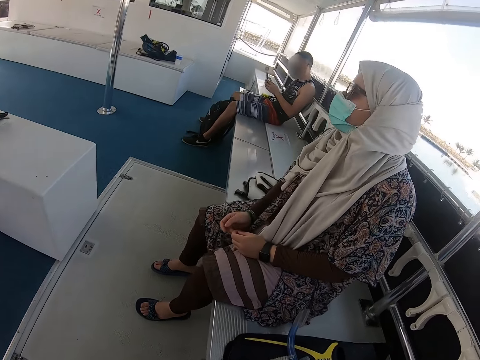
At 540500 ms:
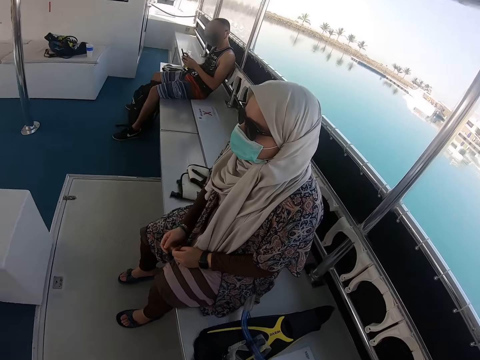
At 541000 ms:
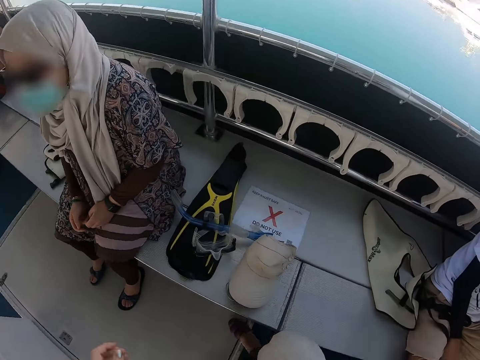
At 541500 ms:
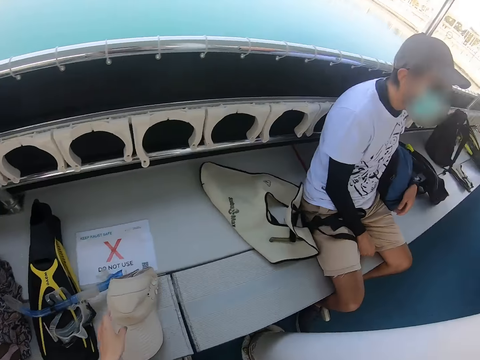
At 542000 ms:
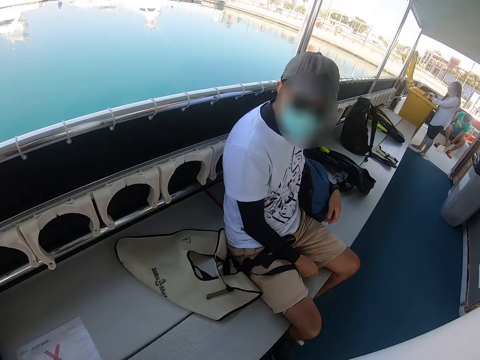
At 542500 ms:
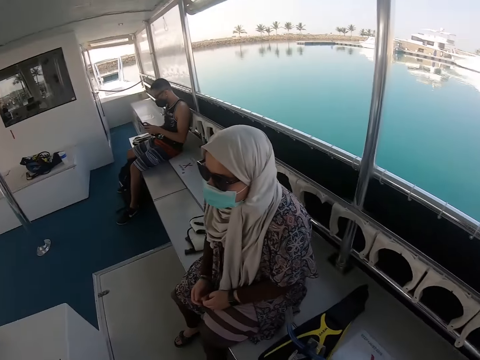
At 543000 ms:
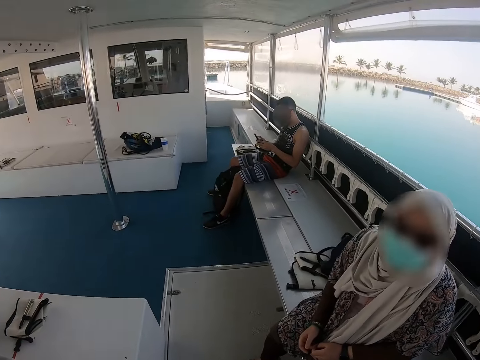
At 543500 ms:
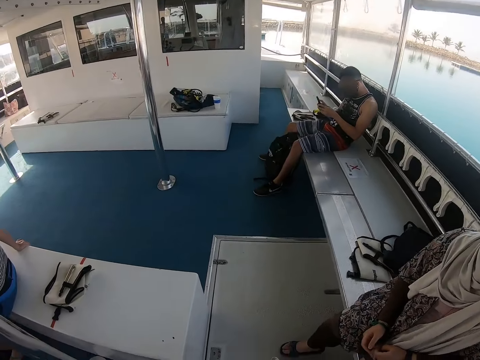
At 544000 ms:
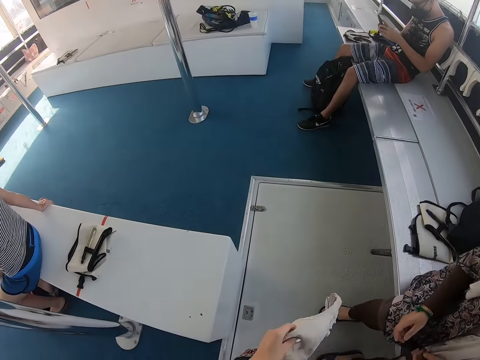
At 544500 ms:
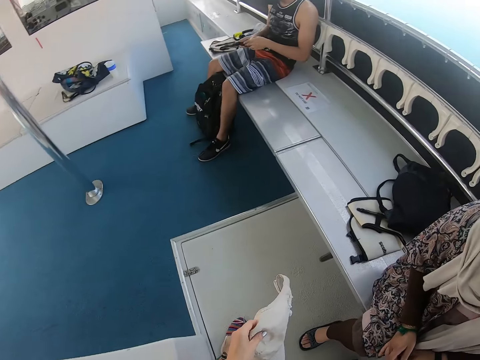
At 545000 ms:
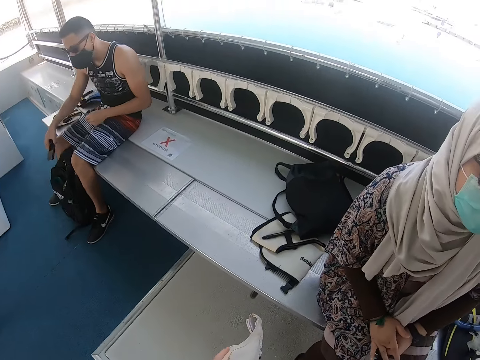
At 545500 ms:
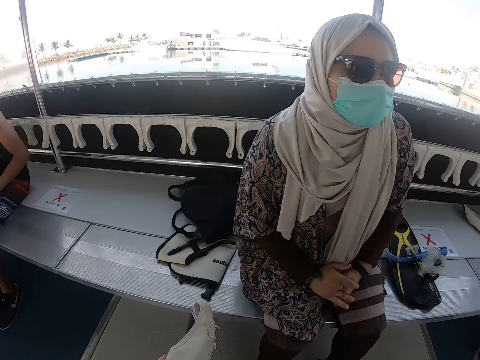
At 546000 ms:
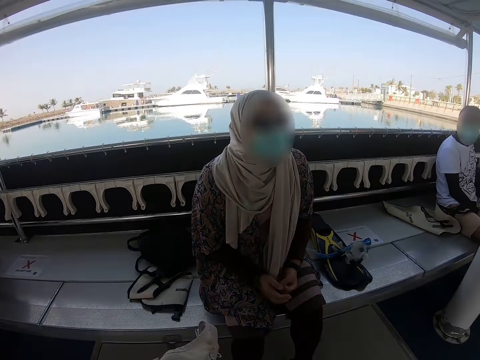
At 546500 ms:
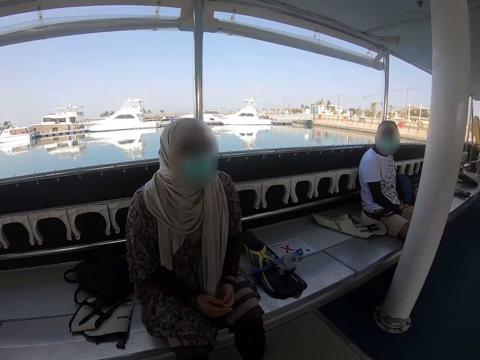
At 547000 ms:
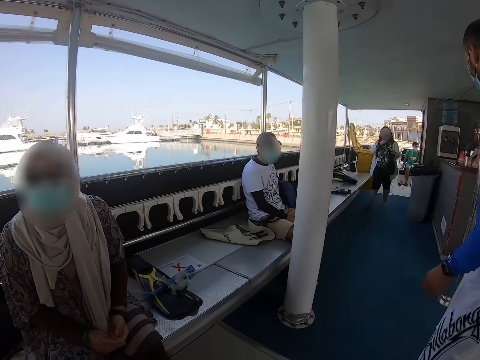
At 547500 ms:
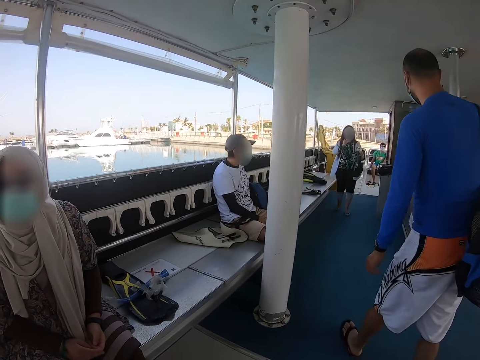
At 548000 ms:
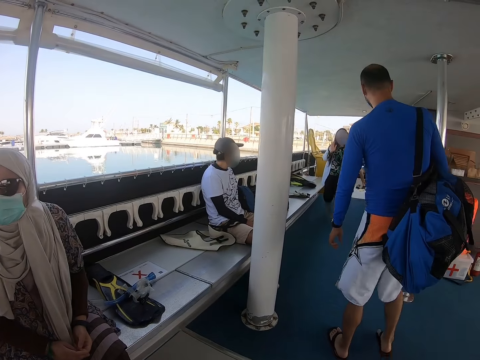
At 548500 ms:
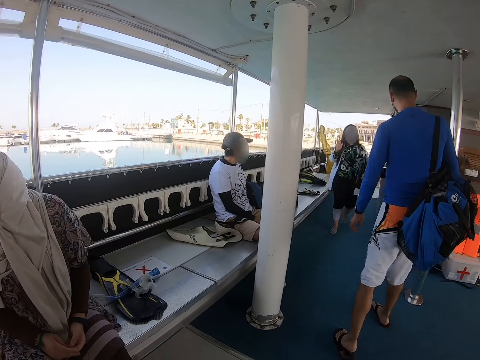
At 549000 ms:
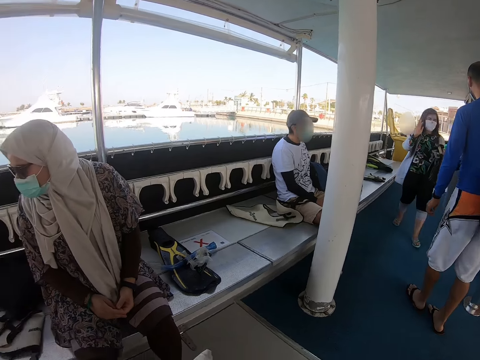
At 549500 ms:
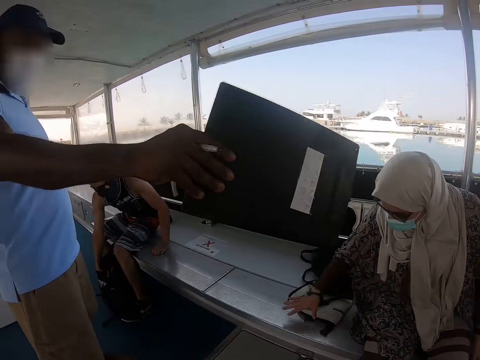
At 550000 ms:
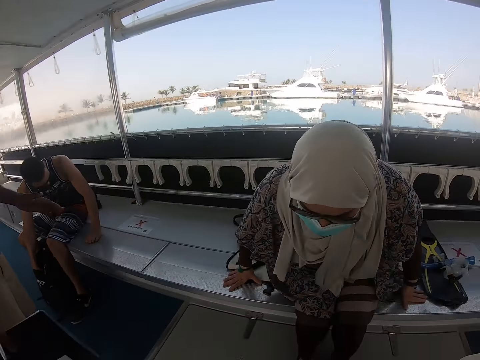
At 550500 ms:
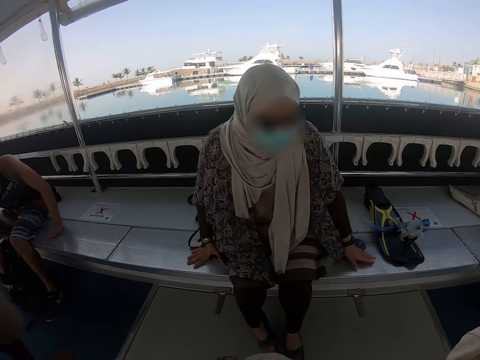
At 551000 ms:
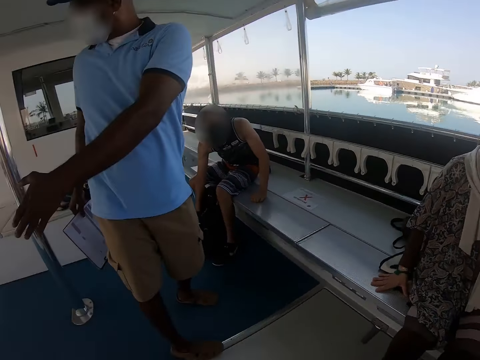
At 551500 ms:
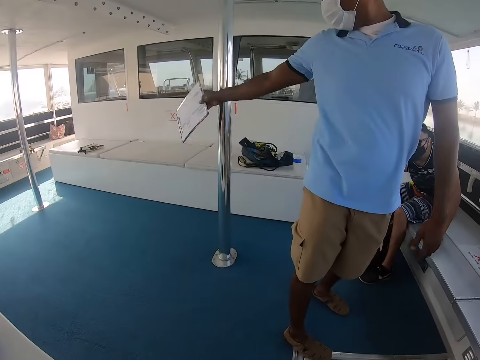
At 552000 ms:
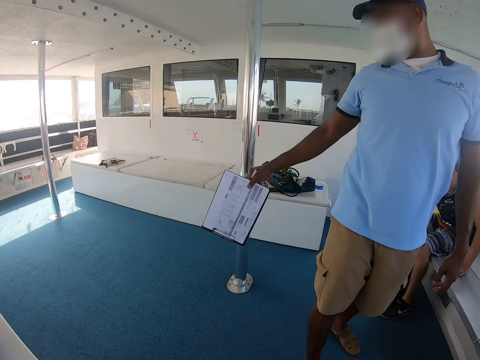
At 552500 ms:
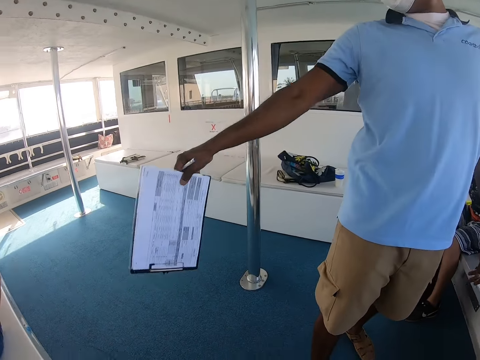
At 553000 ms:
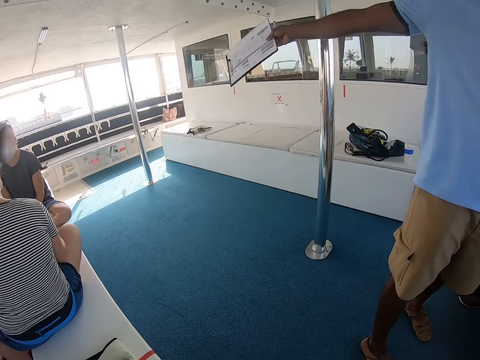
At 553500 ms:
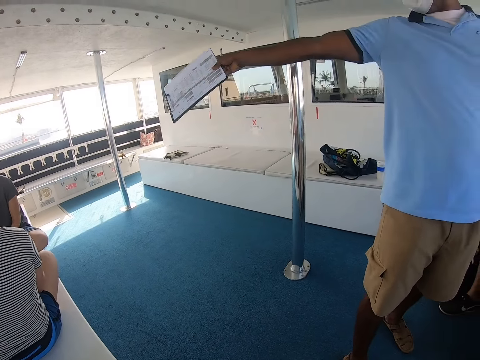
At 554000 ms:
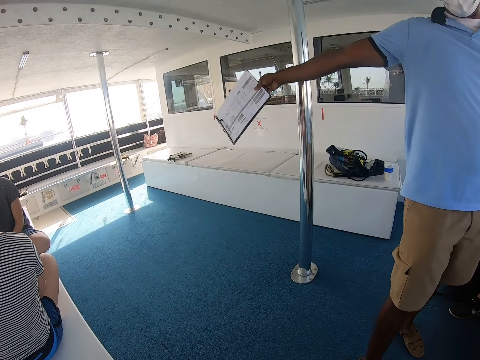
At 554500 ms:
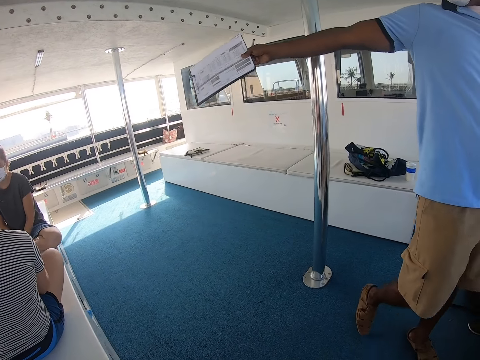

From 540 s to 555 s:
The camera wearer looks around. They move around. They take a seat. They look around. A man interacts with the camera wearer.

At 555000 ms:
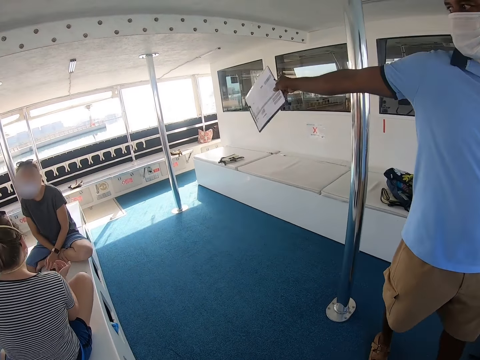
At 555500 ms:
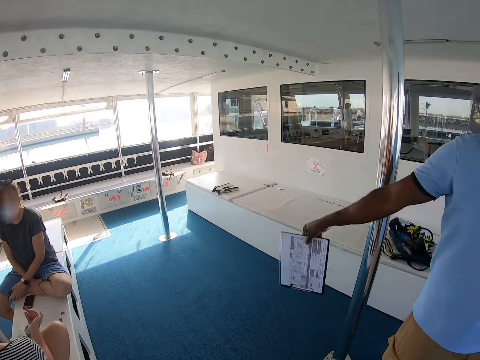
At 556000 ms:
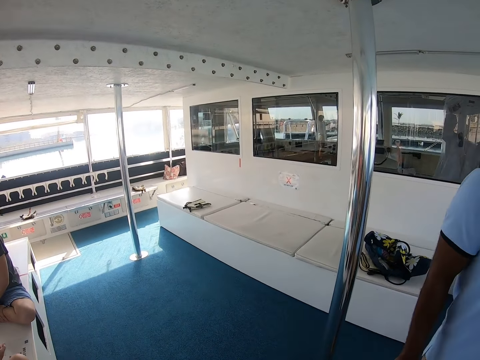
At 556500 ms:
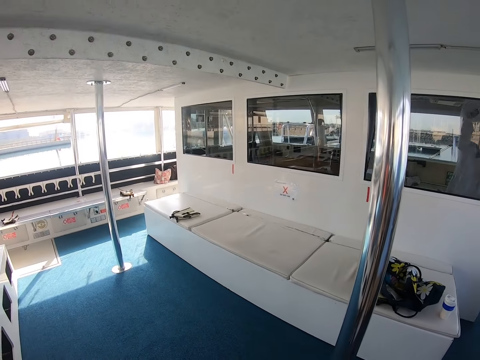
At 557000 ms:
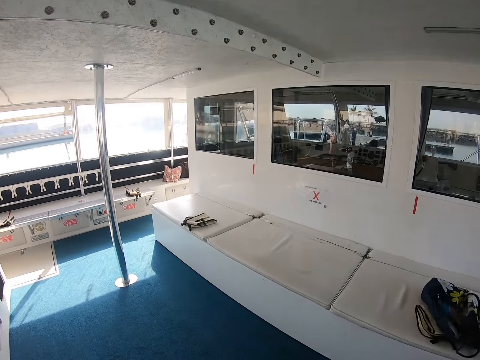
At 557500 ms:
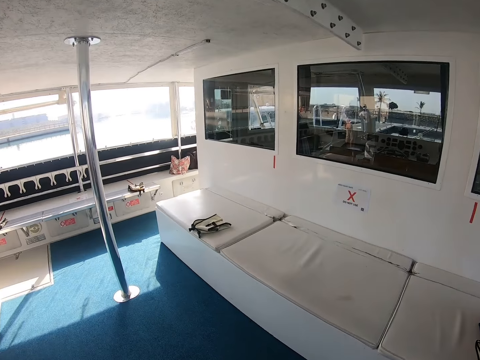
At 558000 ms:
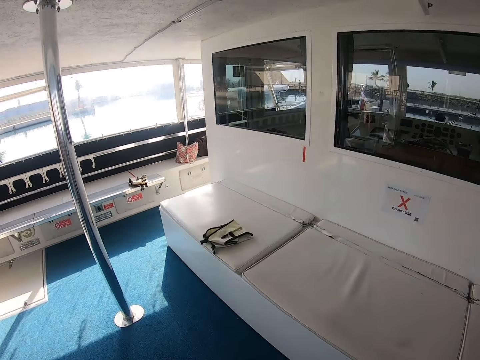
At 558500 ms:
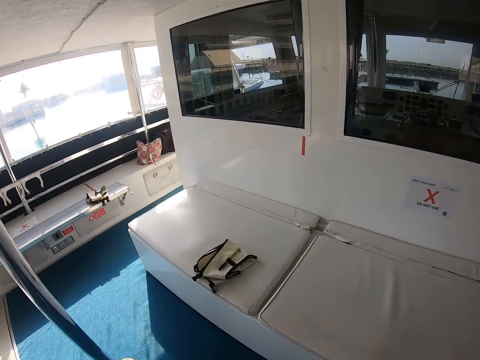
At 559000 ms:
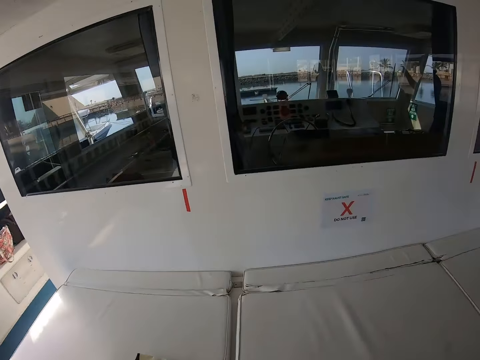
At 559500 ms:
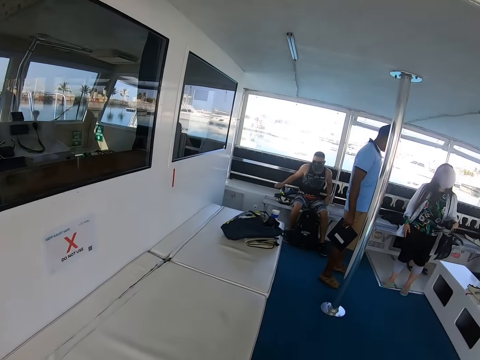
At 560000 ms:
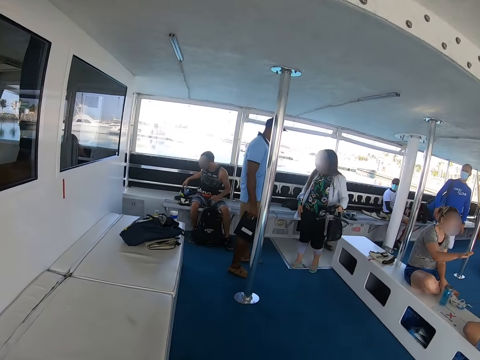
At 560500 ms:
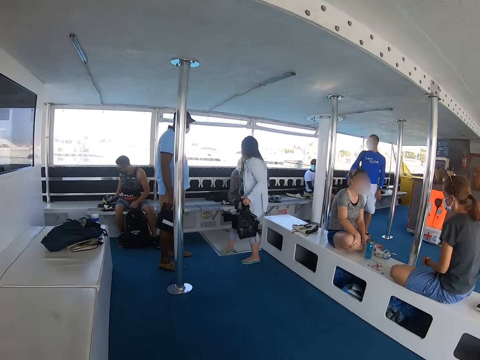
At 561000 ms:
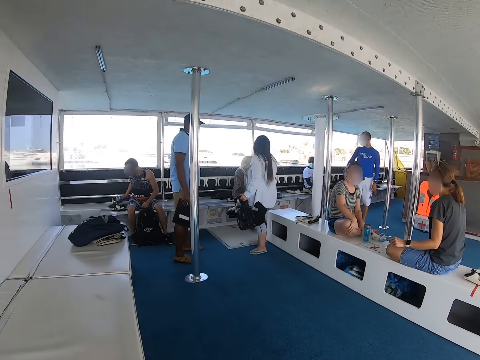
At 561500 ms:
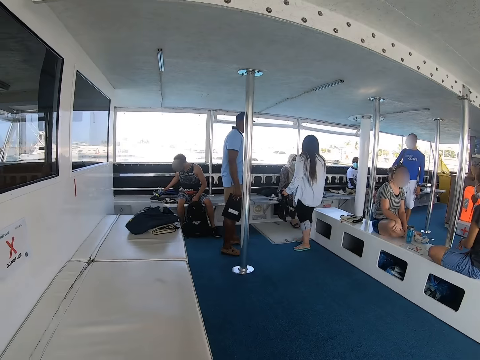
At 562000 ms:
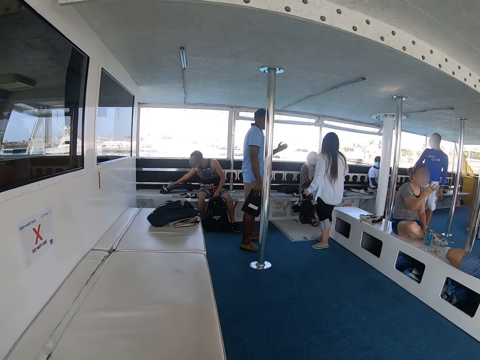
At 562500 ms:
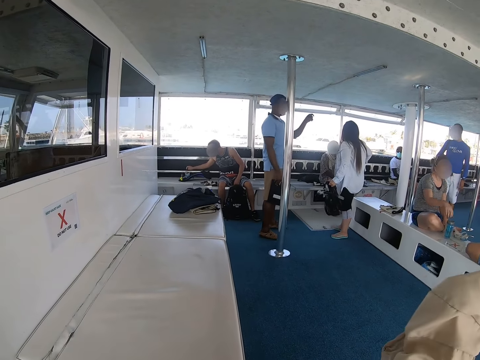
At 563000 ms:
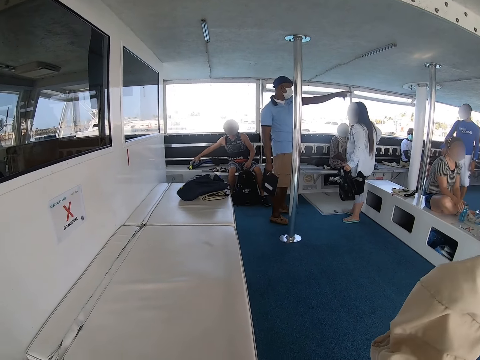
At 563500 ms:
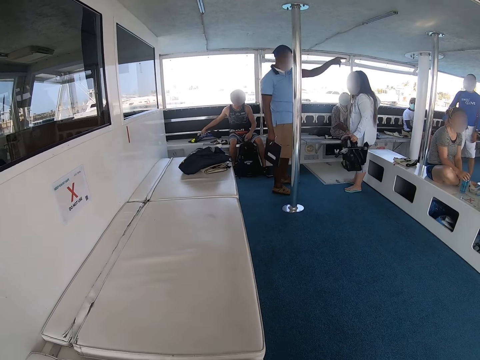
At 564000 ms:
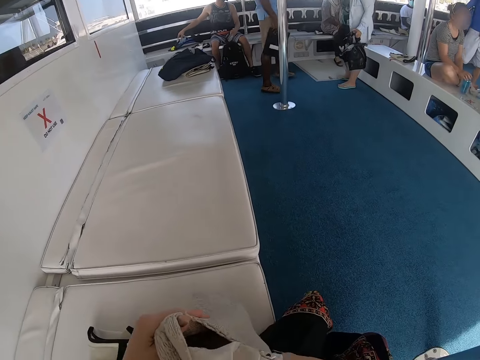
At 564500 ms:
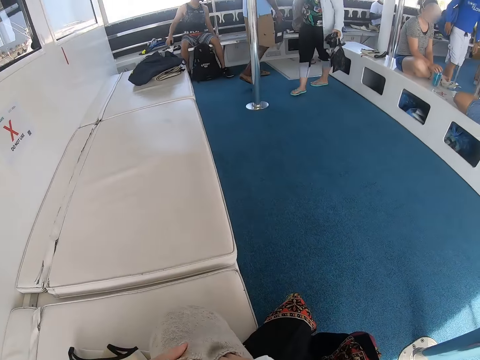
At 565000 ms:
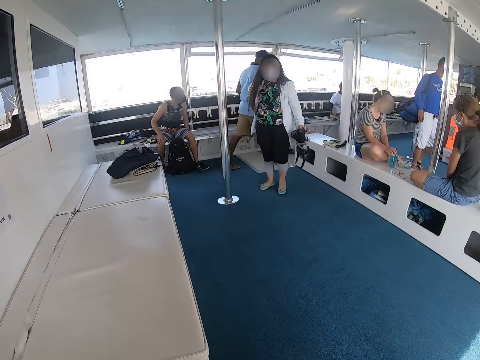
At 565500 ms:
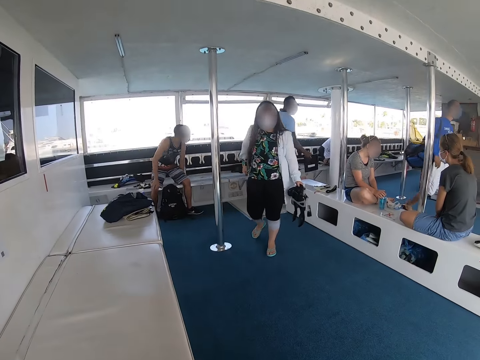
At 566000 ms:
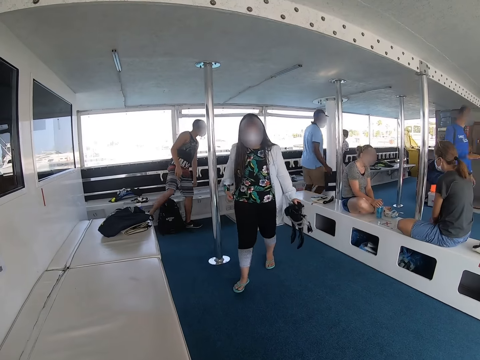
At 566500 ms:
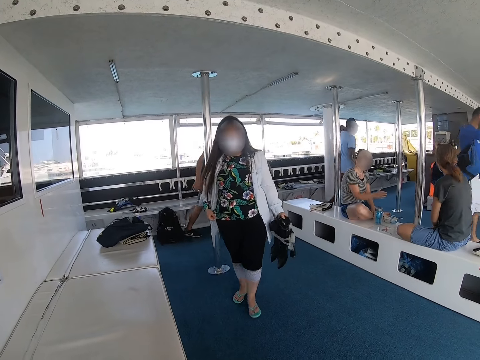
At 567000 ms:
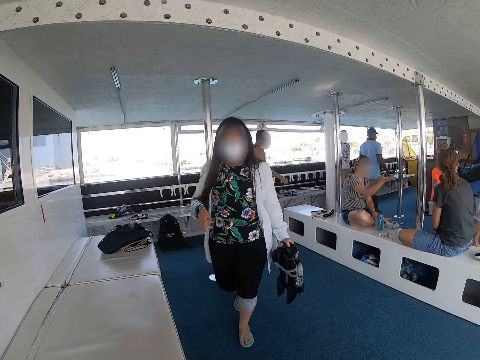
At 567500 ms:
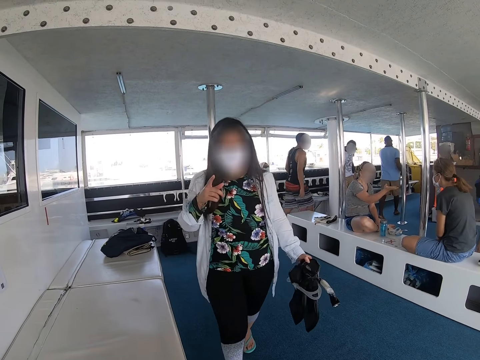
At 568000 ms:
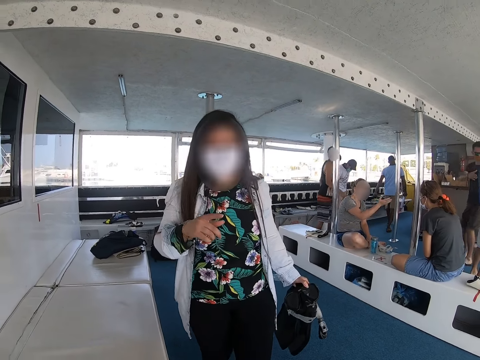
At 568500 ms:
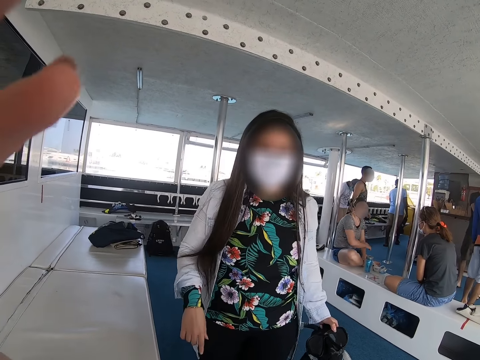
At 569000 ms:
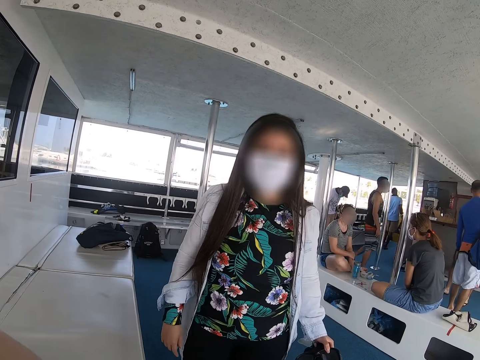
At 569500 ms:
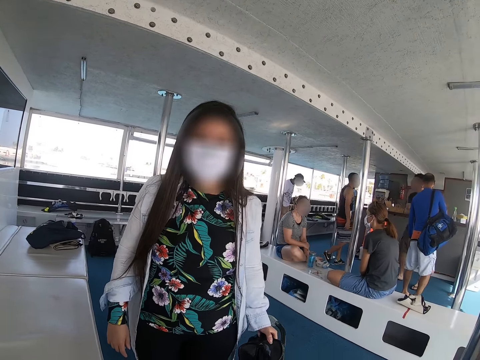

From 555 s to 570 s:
The camera wearer walks around in the ferry. They look around in the ferry. They look around. A woman walks towards the camera wearer. The camera wearer converses with the woman.
